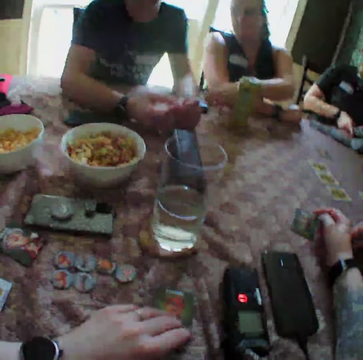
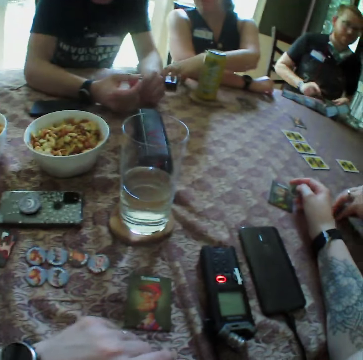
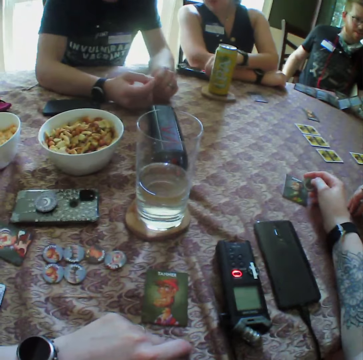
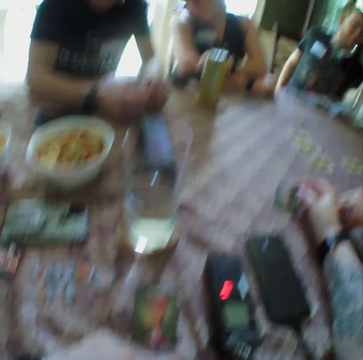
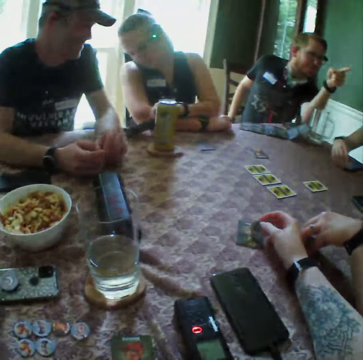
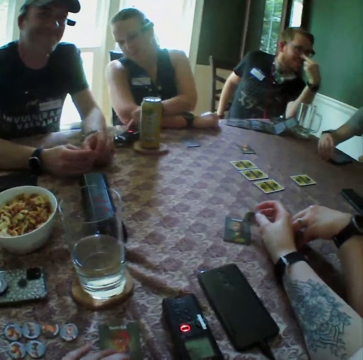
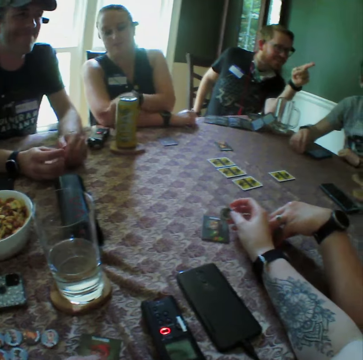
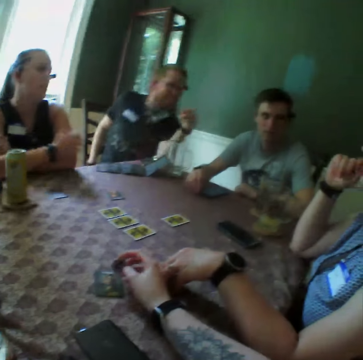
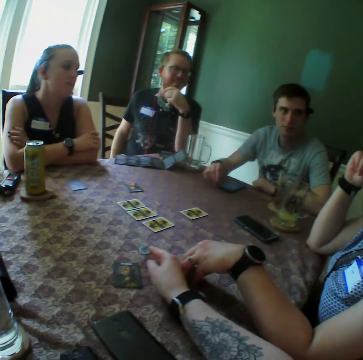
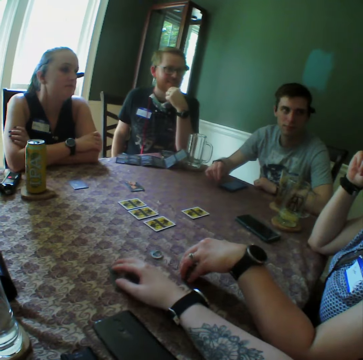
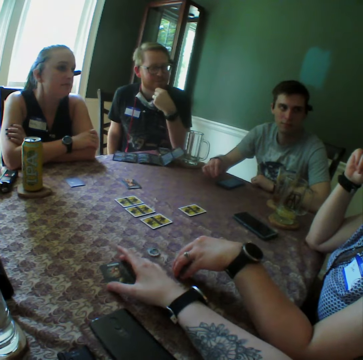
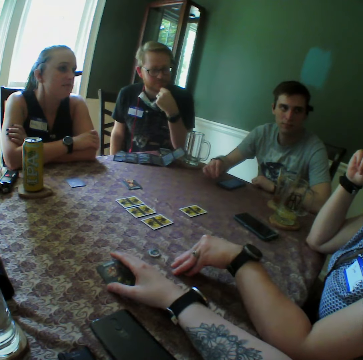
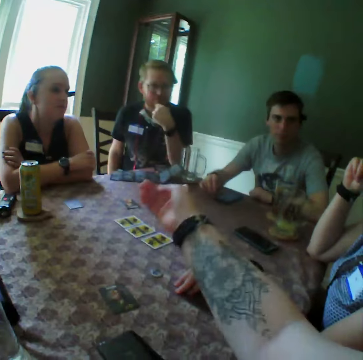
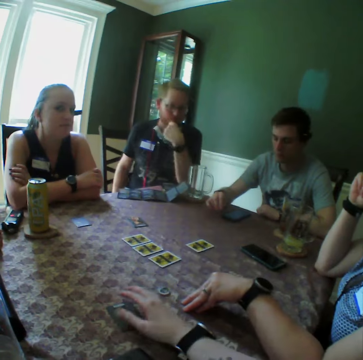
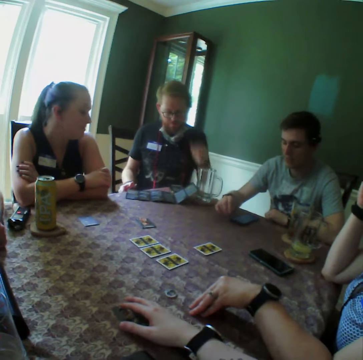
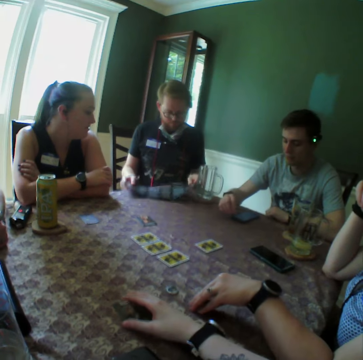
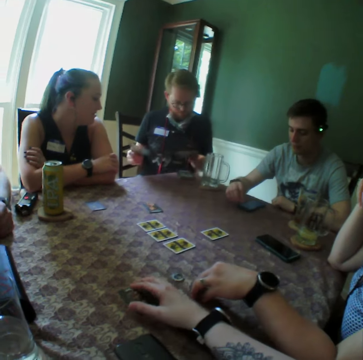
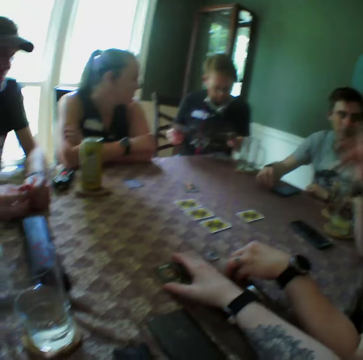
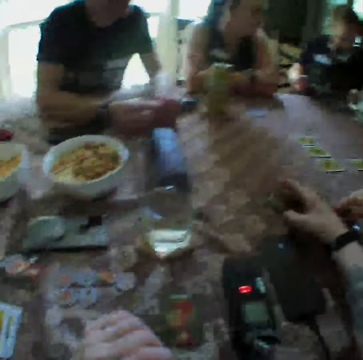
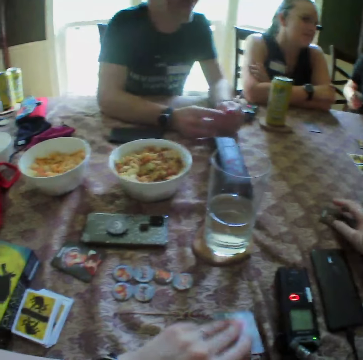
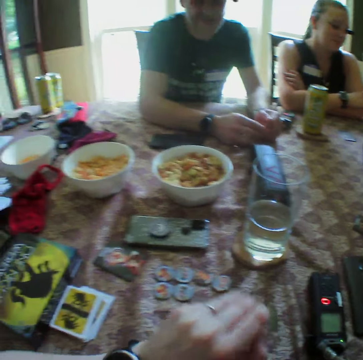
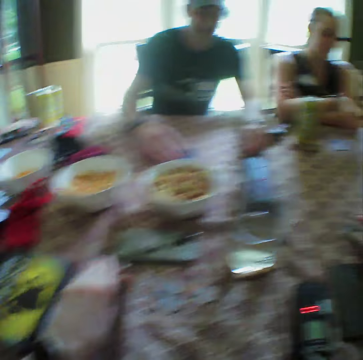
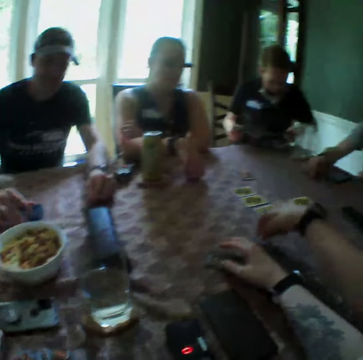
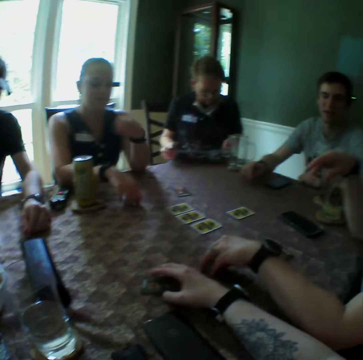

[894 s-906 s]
The camera wearer touches playing cards. He drops the chip in his right hand on the table. He holds a paper on the table with his right hand. A man picks the paper from the table with his hands. The camera wearer picks a card from the table with his left hand. He drops the card on the table with his left hand. A woman picks chips from the table with her left hand.

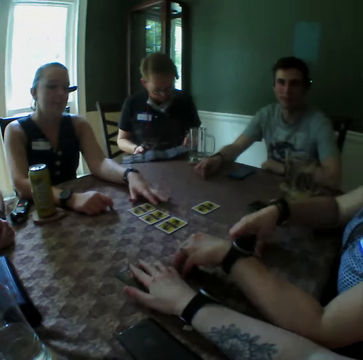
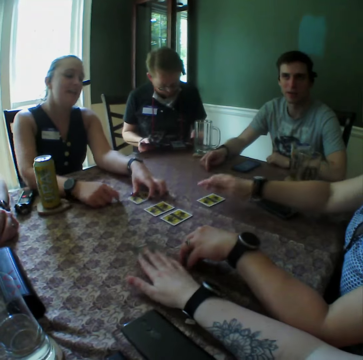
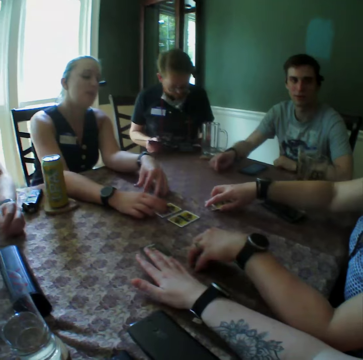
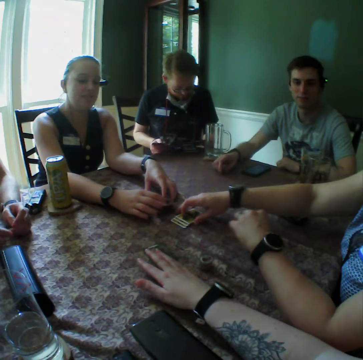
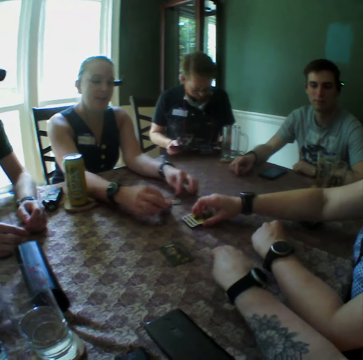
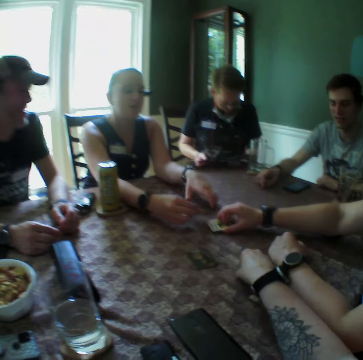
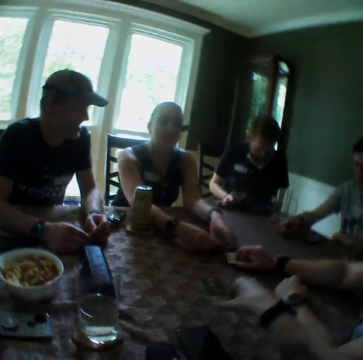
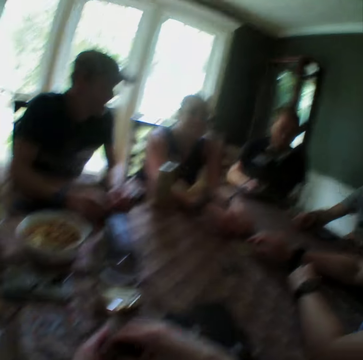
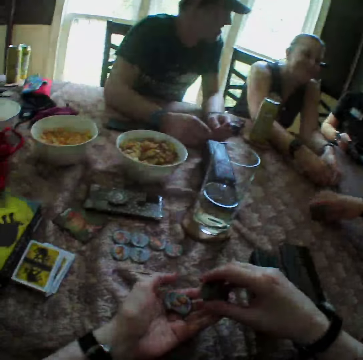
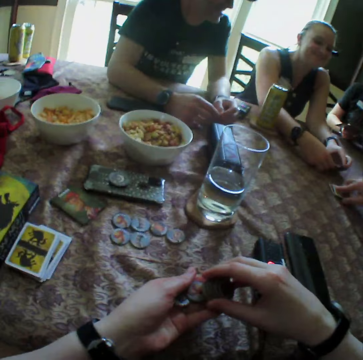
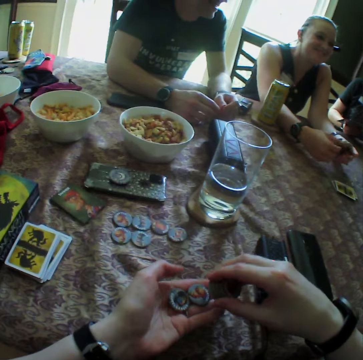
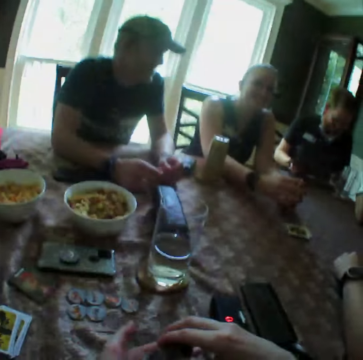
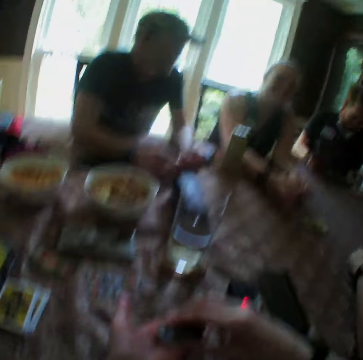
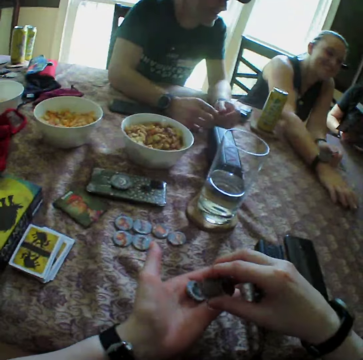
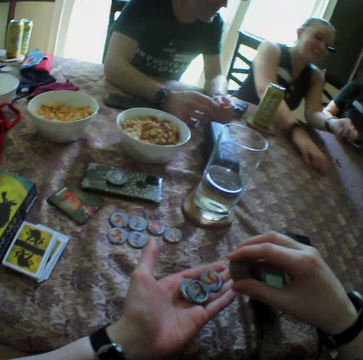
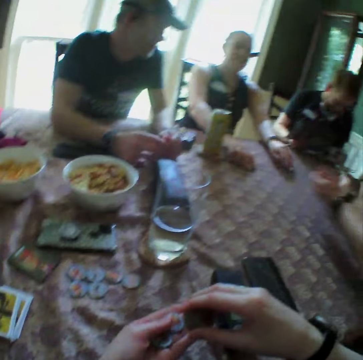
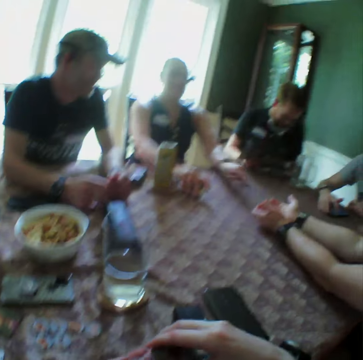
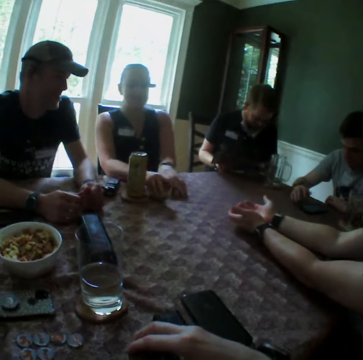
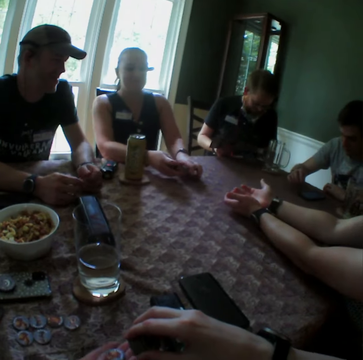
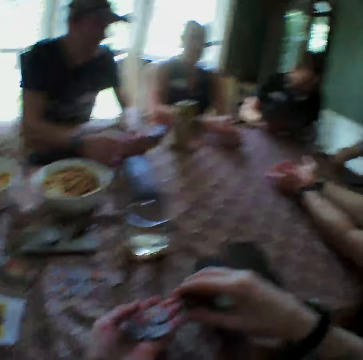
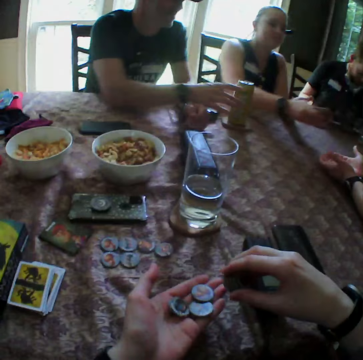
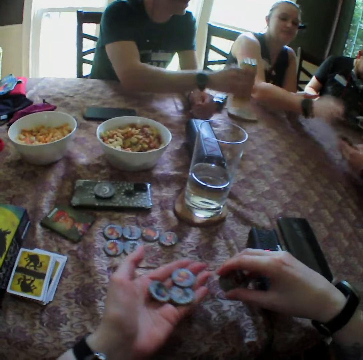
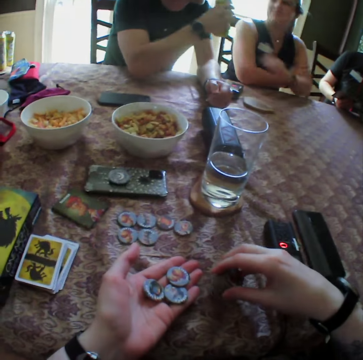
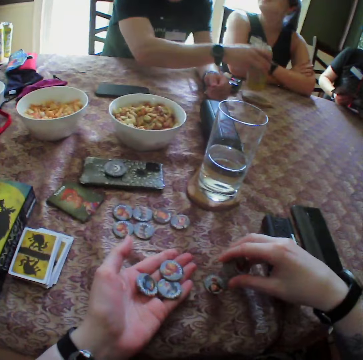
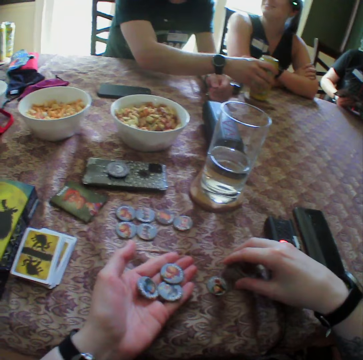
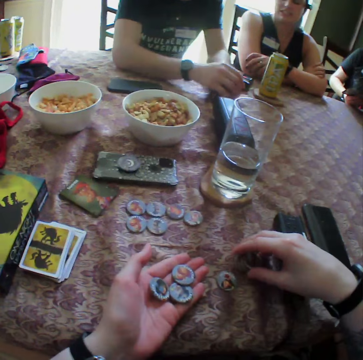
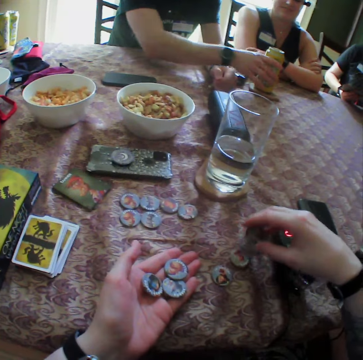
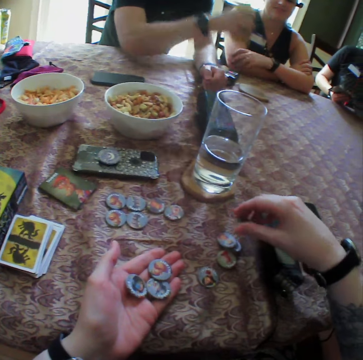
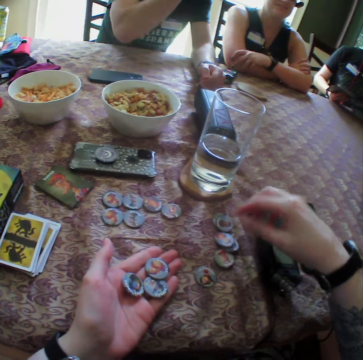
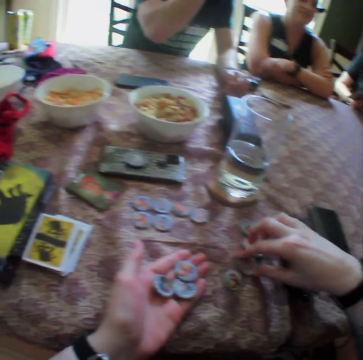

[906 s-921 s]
A woman picks cards from the table with her right hand. Another woman picks cards from the table with her hands. The camera wearer moves a card on the table with his right hand. He picks chips from the table with his right hand. The first woman drops cards on the table with her right hand. The camera wearer passes chips from his right hand to his left hand. He picks cards from the table. The first woman picks a card from the table with her right hand. The camera wearer moves chips in his left hand with his left thumb. The first woman drops the card in her right hand on cards on the table. The other woman moves the cards on the table with her right hand. The camera wearer passes chips from his right hand to his left hand. The other woman drops cards in the hands of the first woman. A man picks a can from the table with his right hand. The camera wearer drops chips on the table with his right hand. The man drops the can on the table with his right hand. The camera wearer touches something. The man picks the can from the table with his right hand.

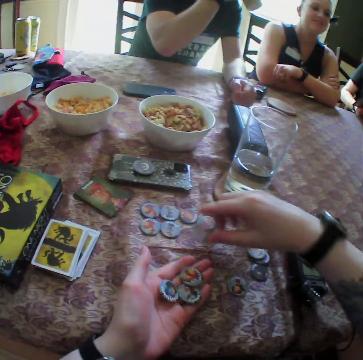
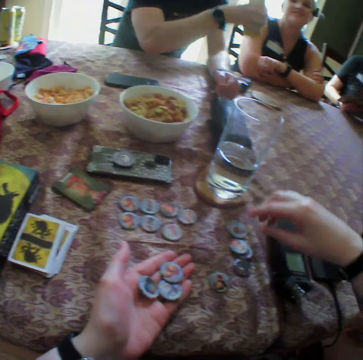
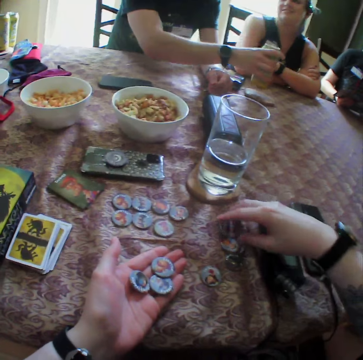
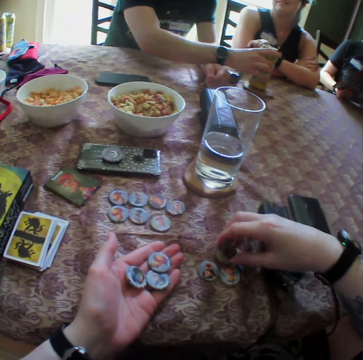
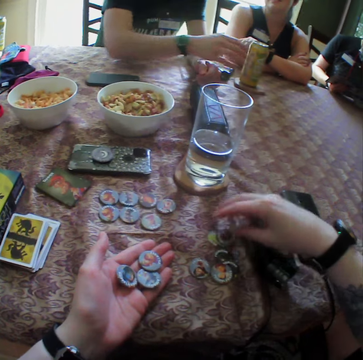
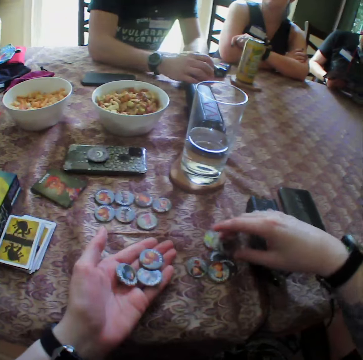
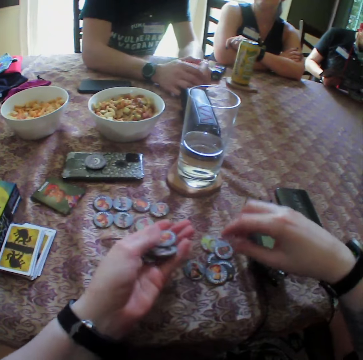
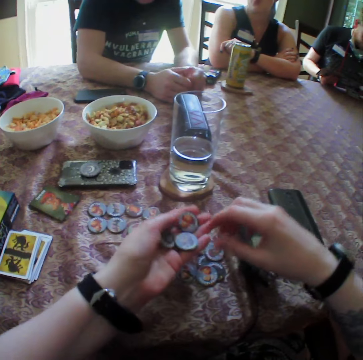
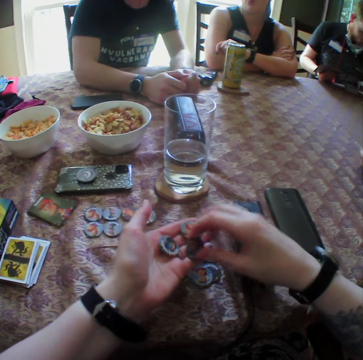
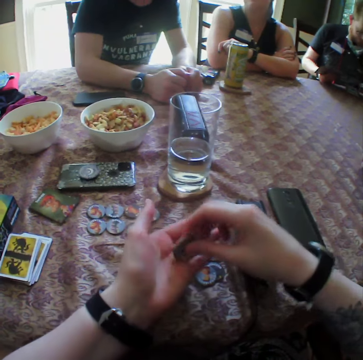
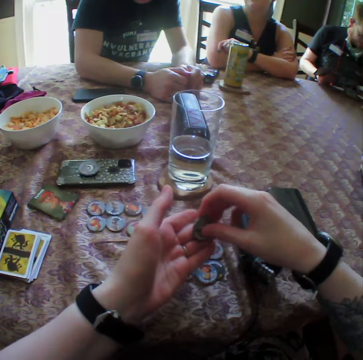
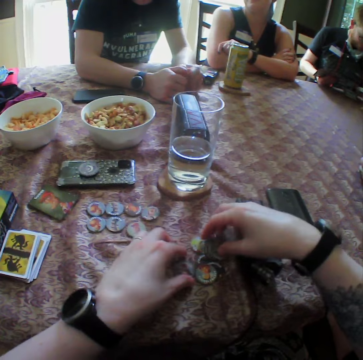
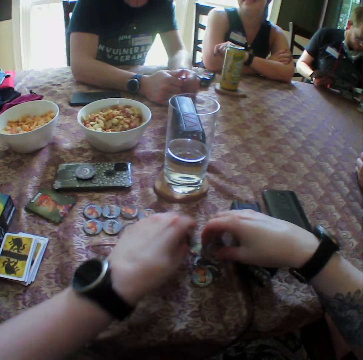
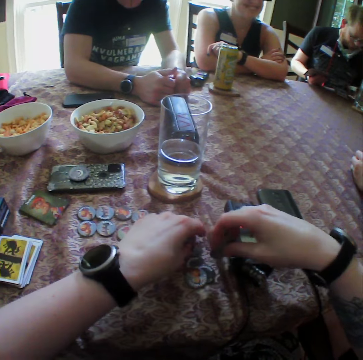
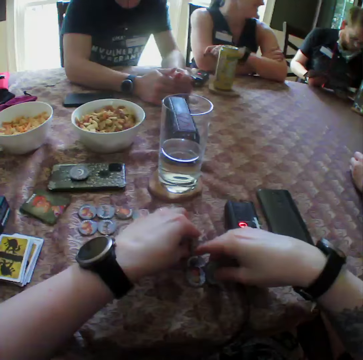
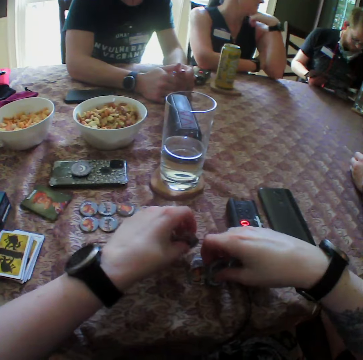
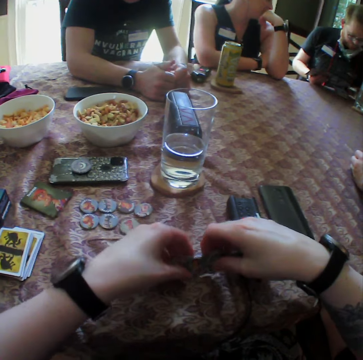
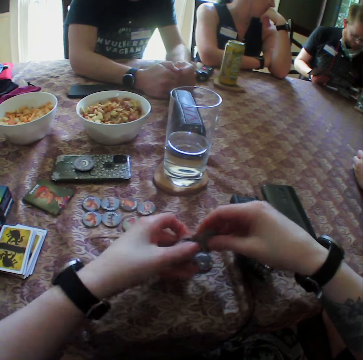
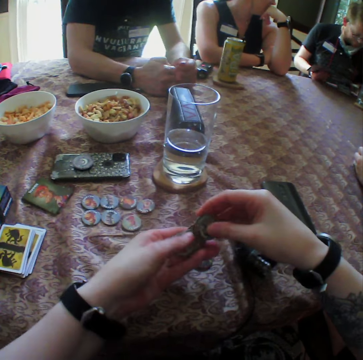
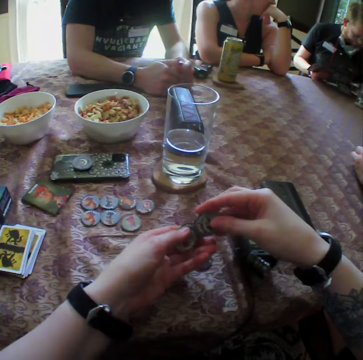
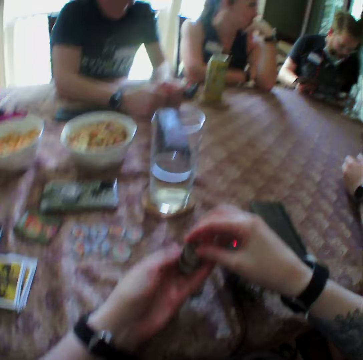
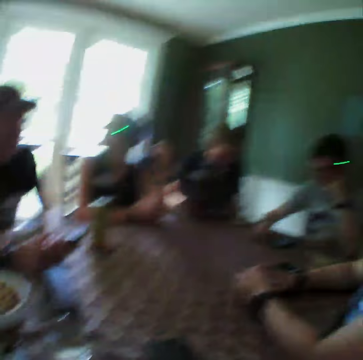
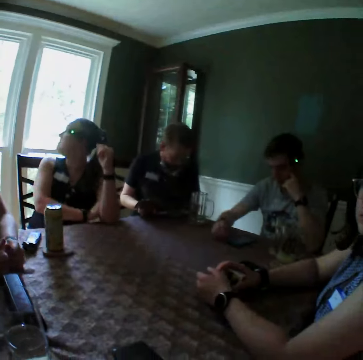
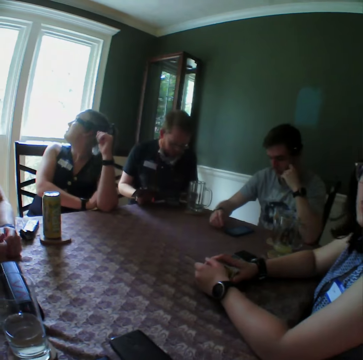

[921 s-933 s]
The camera wearer picks a chip from the table with his right hand. He drops the chip on the table with his right hand. A man drops a can on the table with his right hand. The camera wearer moves chips on the table with his right hand. He picks chips from his left hand with his right hand. He packs the chips from the table with his hands.
